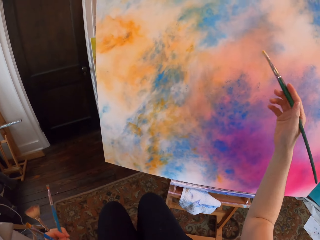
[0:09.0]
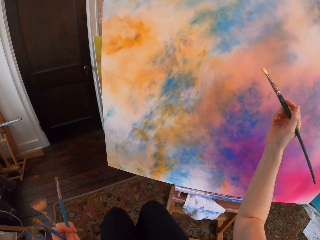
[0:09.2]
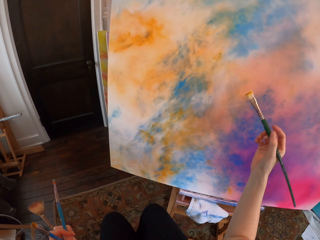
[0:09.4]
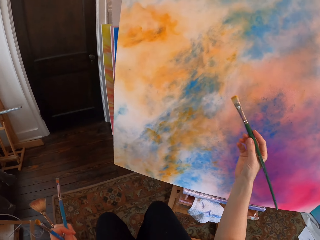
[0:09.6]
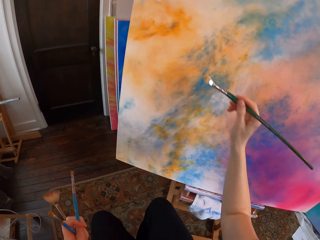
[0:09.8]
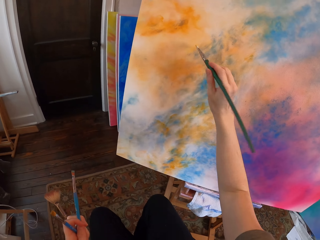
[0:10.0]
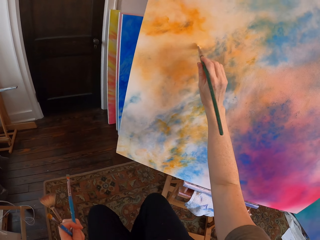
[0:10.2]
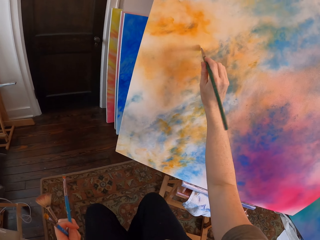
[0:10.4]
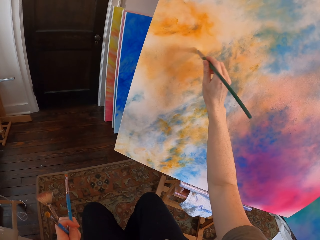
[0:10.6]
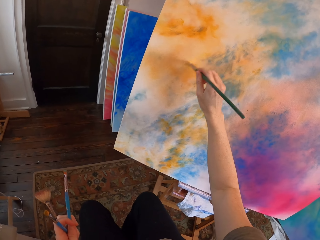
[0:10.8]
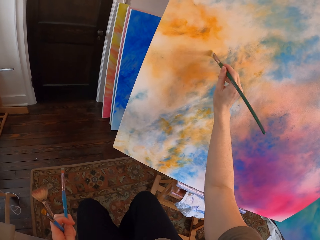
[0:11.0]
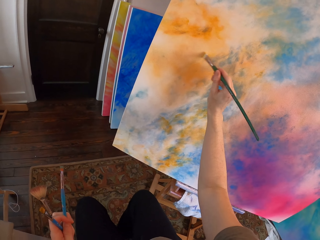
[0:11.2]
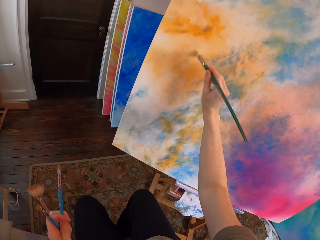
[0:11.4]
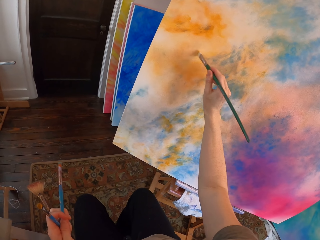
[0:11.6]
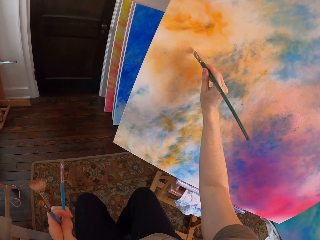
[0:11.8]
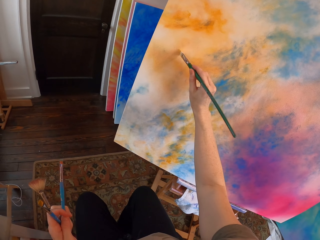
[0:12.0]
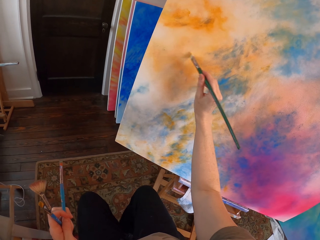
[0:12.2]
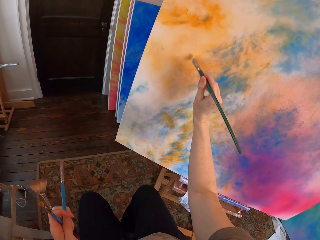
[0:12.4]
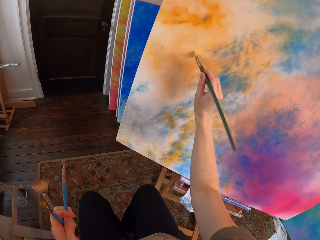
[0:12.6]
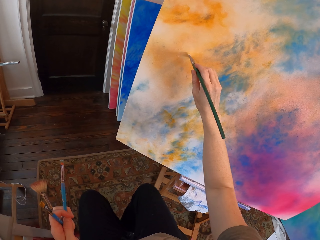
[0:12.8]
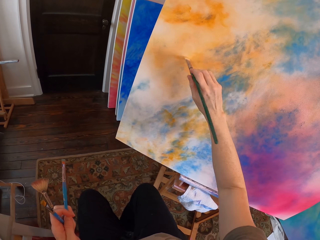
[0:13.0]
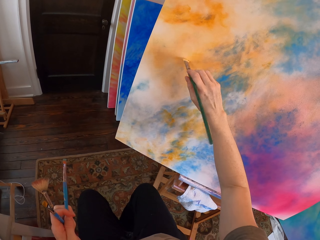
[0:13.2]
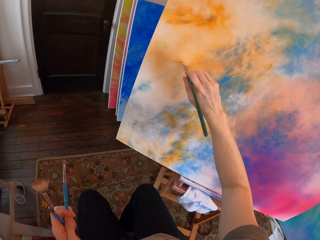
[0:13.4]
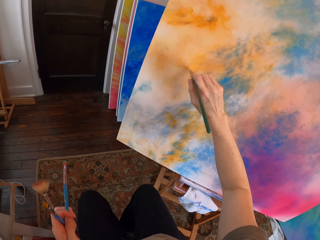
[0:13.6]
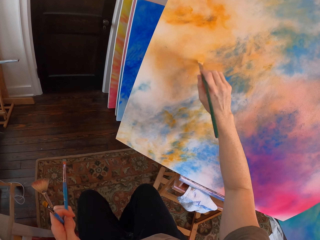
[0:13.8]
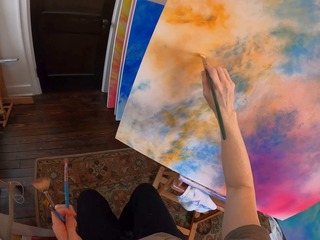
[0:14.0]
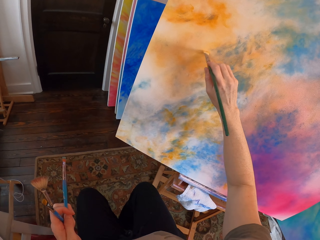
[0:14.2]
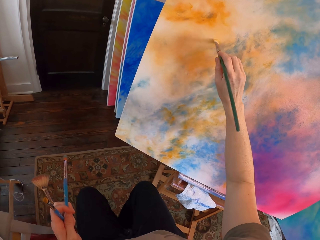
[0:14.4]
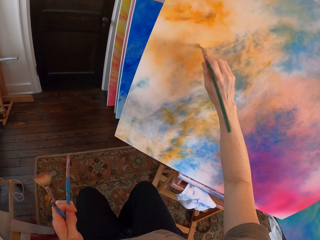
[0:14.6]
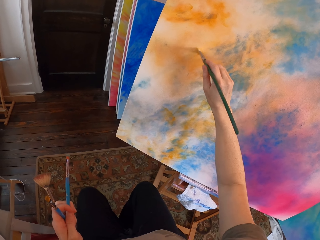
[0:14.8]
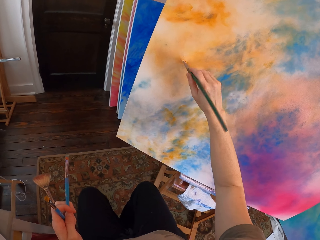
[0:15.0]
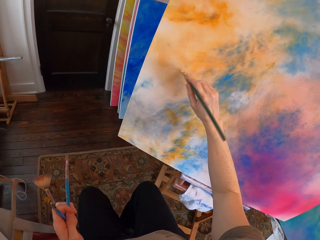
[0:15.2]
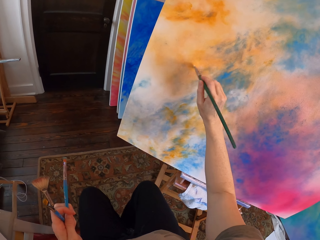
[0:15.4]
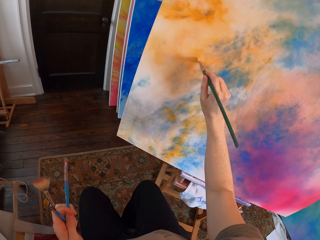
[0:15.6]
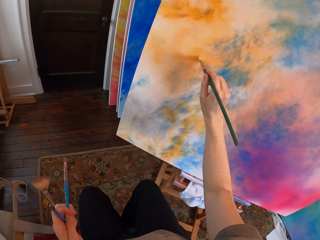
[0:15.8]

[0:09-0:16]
The camera wearer paints the canvas.

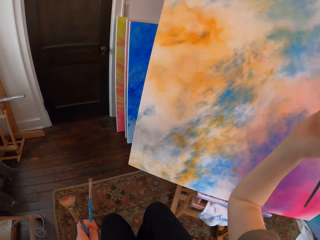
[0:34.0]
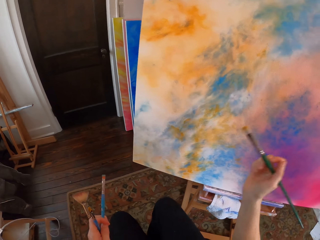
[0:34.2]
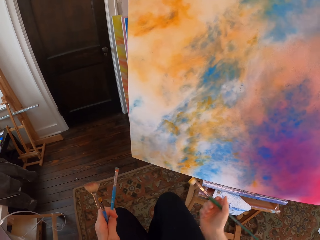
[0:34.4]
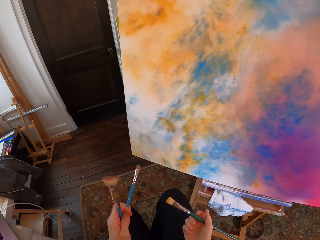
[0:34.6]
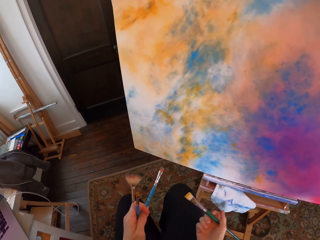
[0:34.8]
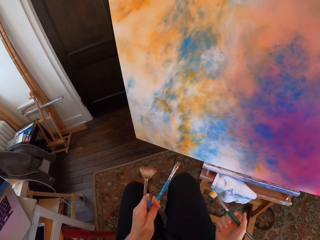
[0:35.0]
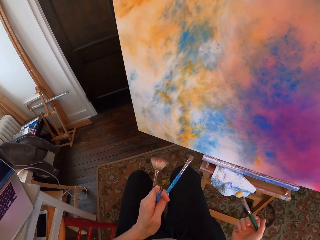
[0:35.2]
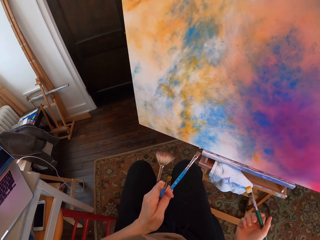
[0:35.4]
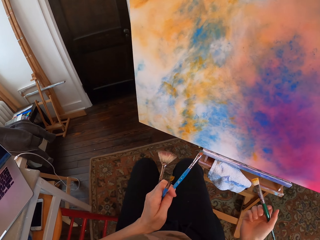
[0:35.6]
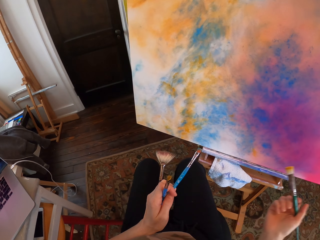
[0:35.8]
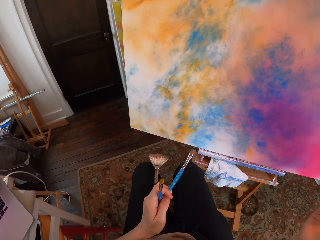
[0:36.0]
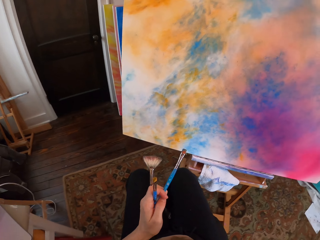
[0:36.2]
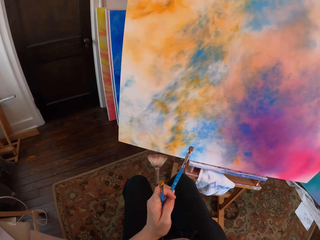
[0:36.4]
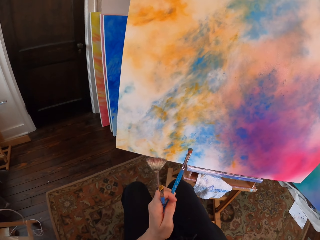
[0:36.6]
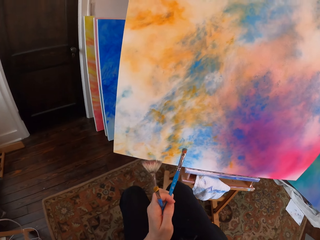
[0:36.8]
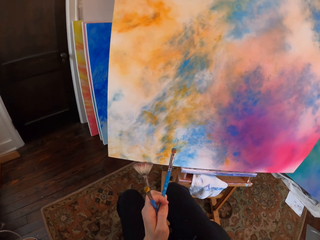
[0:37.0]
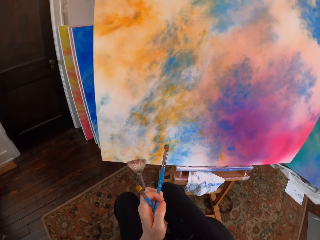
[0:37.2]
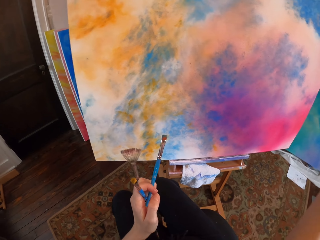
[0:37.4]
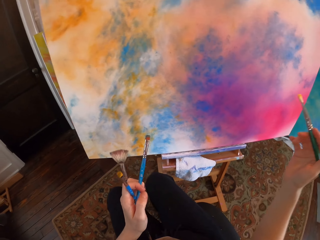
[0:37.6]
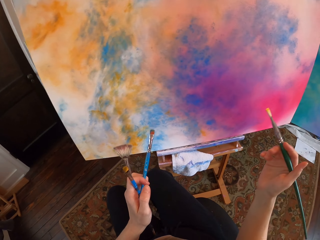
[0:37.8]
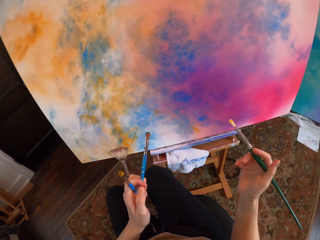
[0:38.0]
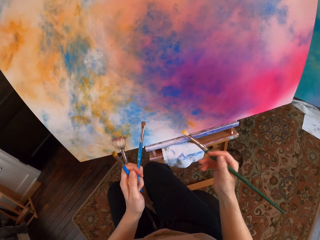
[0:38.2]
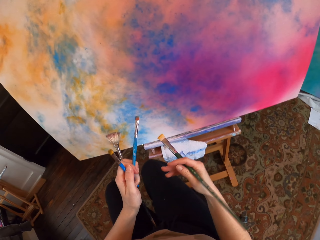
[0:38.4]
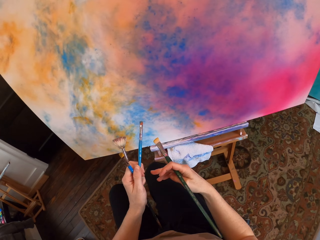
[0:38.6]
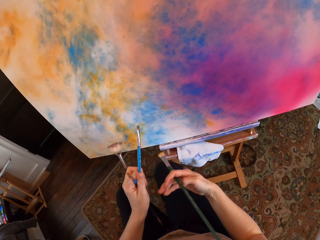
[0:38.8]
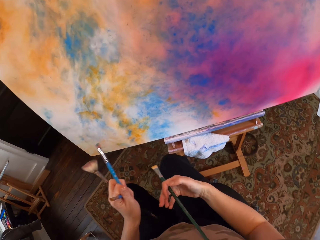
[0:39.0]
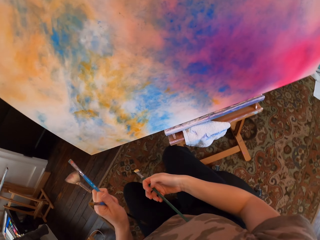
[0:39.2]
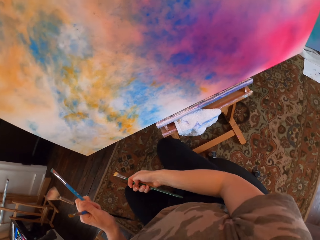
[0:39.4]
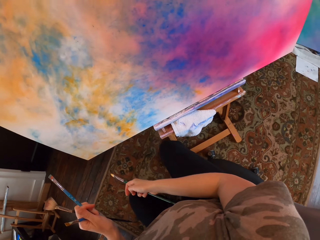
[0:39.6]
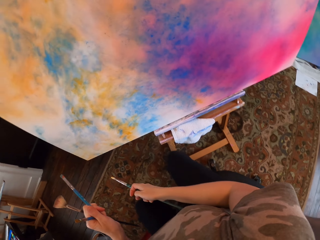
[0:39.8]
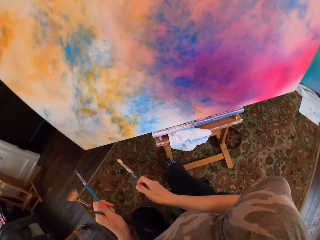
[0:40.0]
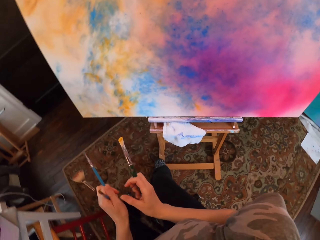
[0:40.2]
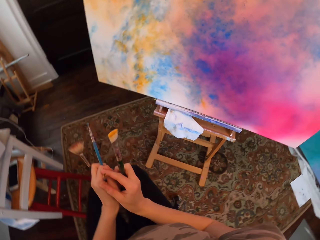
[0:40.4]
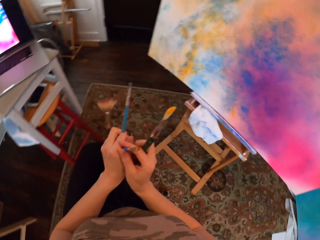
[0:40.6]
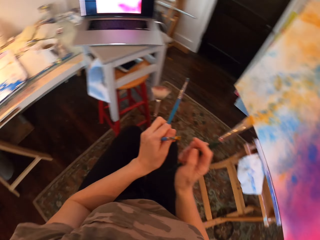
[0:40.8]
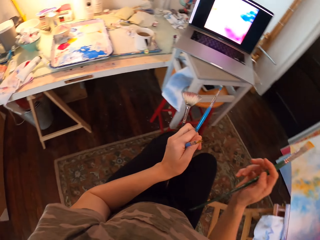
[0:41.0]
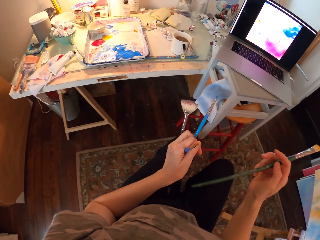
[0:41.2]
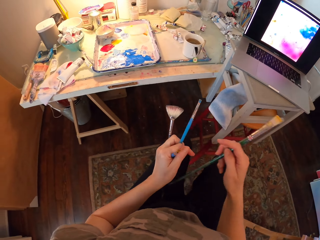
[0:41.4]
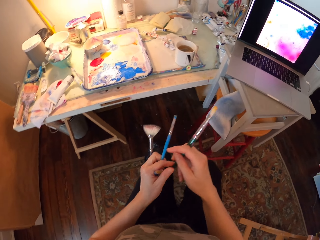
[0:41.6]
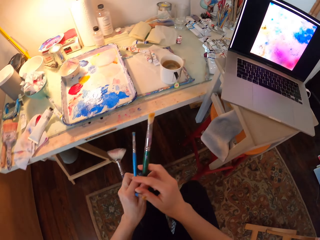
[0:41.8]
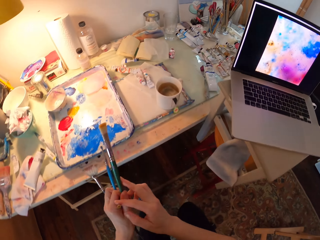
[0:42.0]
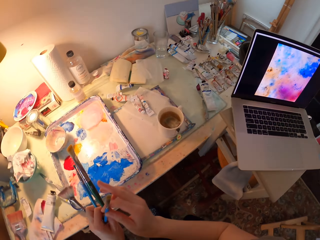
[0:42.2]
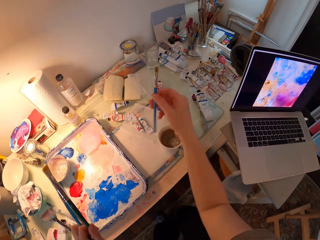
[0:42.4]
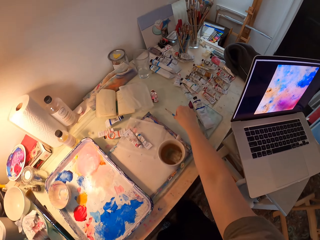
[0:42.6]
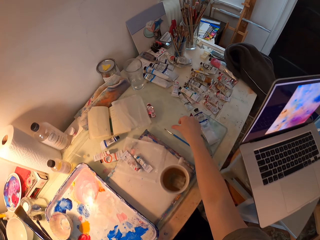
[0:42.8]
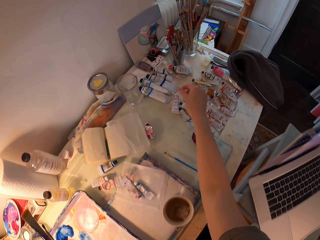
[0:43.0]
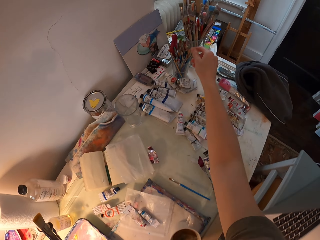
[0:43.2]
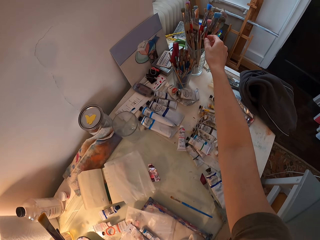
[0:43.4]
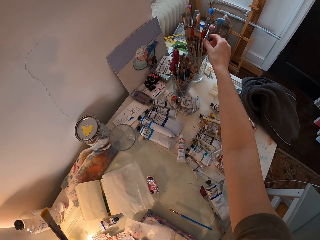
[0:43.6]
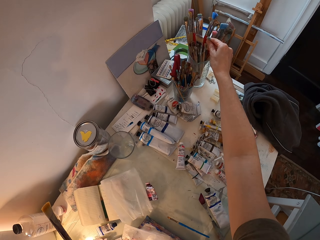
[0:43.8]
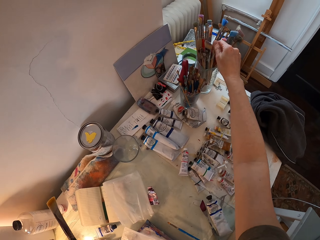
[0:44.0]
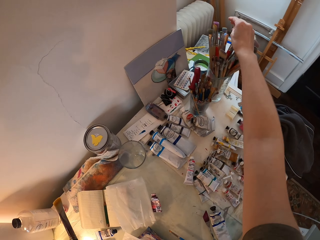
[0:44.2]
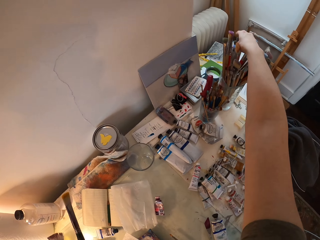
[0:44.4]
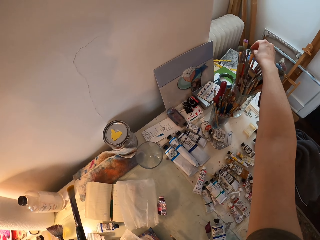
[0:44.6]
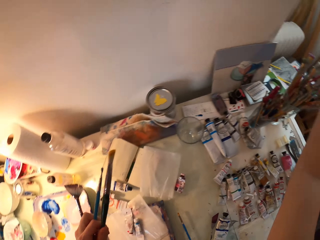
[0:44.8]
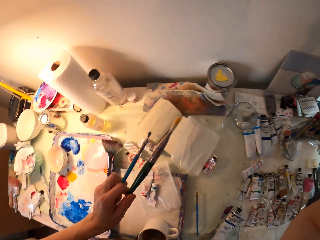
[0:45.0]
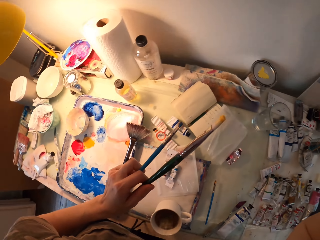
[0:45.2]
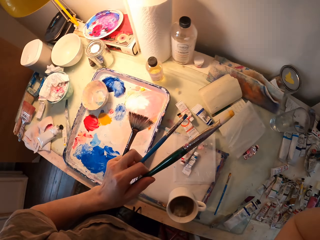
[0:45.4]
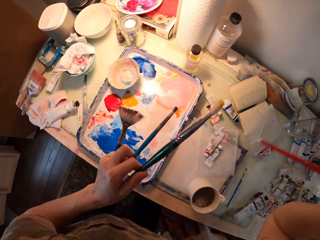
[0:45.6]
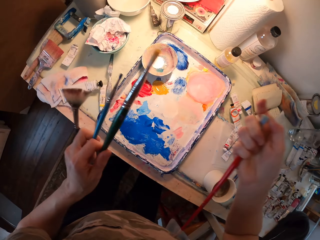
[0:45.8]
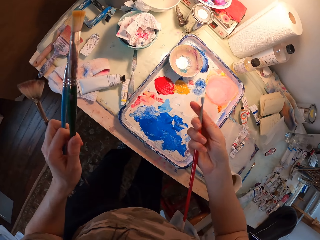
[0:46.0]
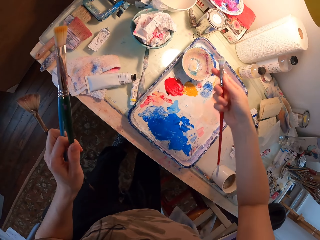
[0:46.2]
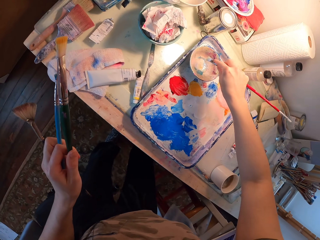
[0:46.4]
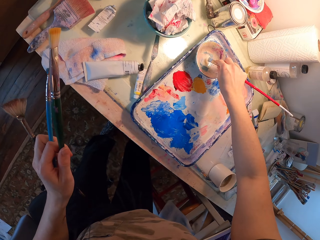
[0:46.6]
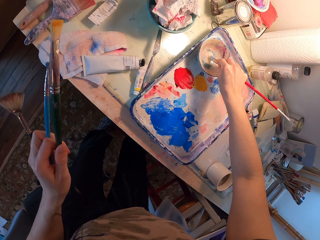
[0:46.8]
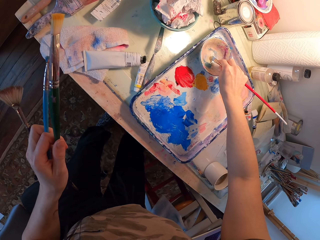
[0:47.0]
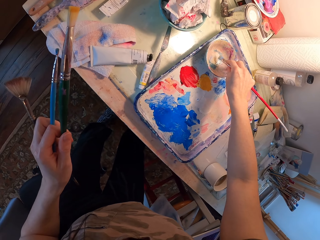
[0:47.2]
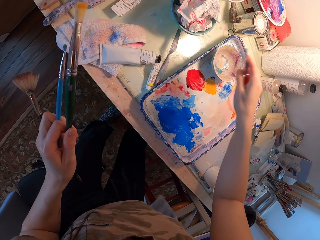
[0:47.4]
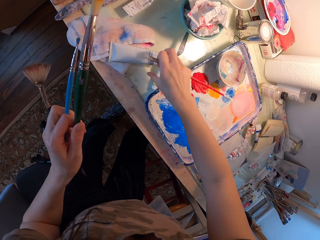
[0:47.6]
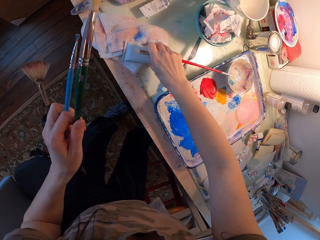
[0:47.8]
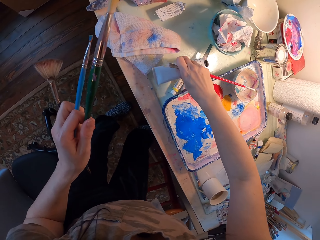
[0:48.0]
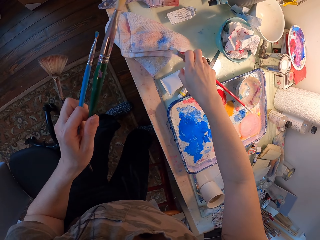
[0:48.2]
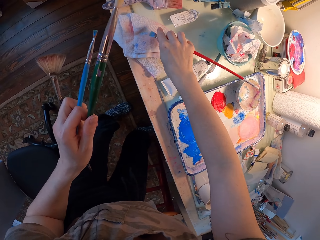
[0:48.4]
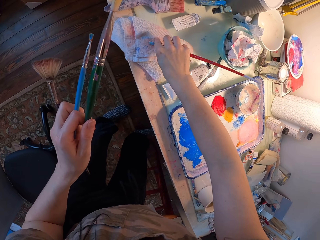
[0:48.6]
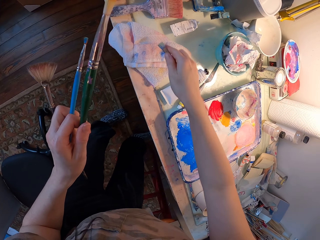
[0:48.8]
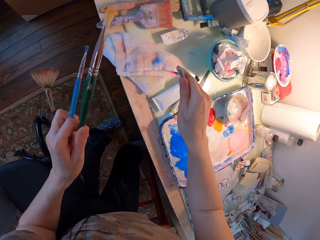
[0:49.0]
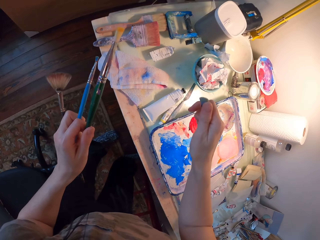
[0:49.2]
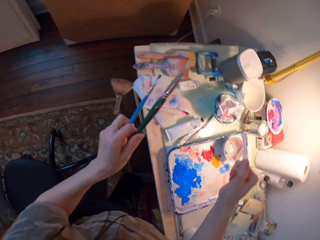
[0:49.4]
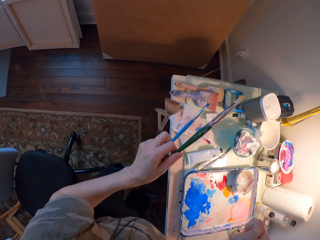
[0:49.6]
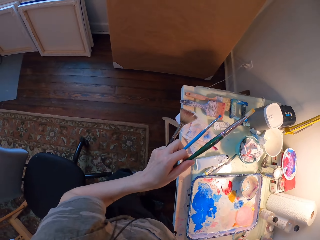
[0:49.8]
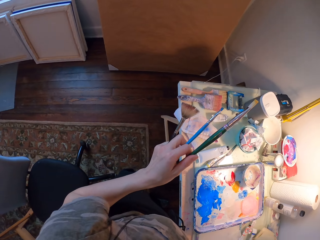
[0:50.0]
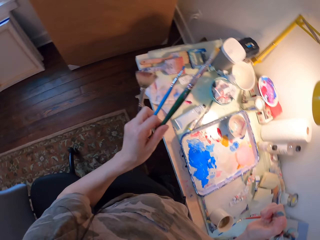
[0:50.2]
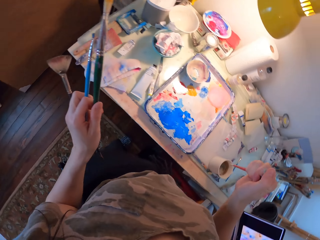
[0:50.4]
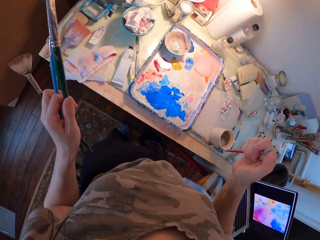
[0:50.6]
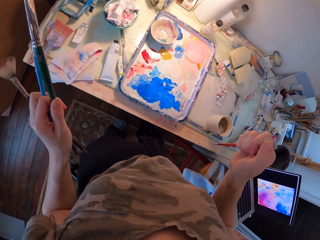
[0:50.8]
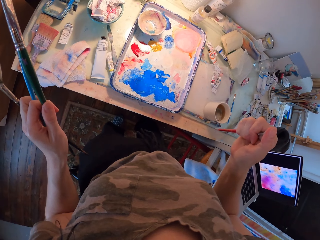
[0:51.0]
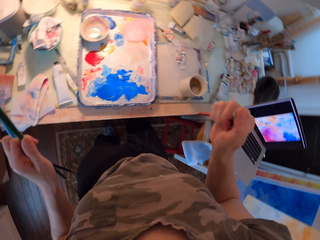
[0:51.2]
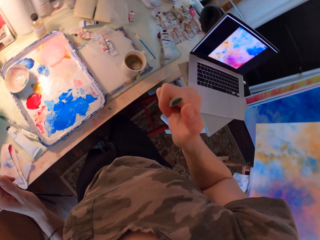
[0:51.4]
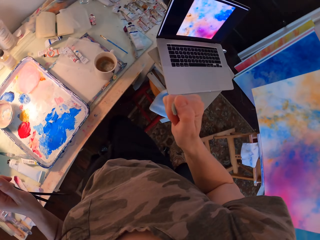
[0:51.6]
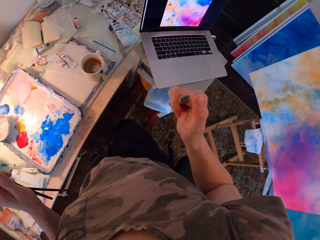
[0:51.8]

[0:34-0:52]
The camera wearer looks around. They put a brush on the table. They pick up a paint brush. They dip the brush in ink. They move a paint tube. They wipe the brush on a napkin. They wipe the brush with their finger.
